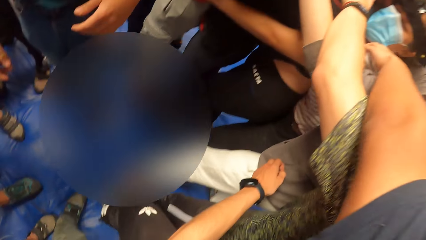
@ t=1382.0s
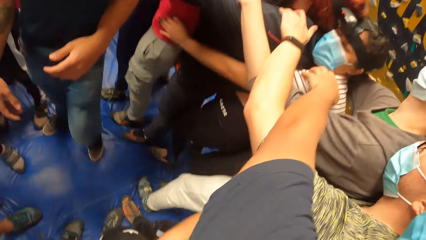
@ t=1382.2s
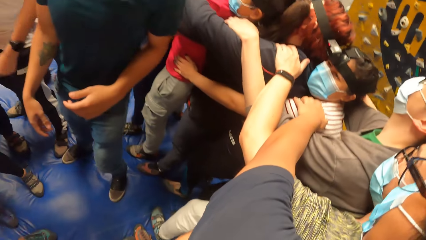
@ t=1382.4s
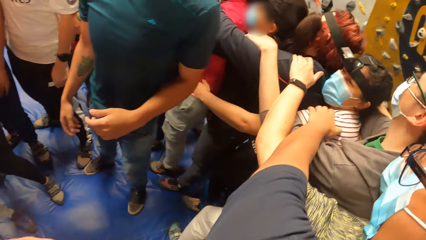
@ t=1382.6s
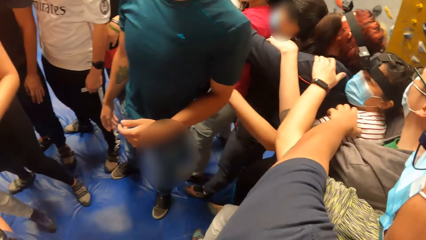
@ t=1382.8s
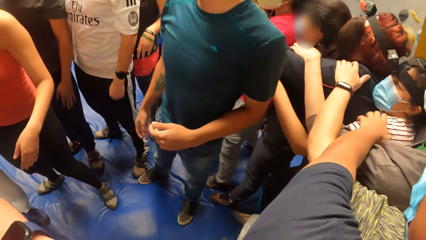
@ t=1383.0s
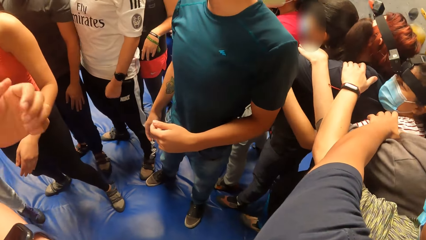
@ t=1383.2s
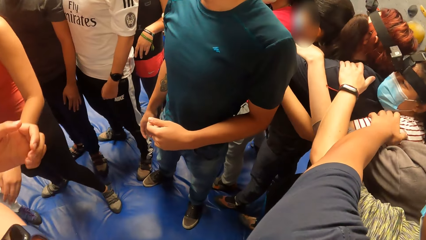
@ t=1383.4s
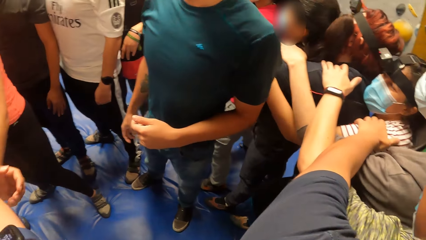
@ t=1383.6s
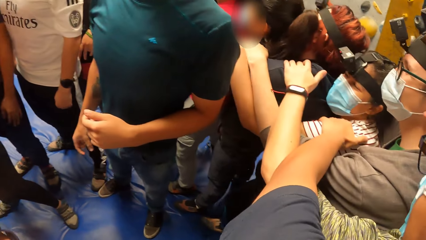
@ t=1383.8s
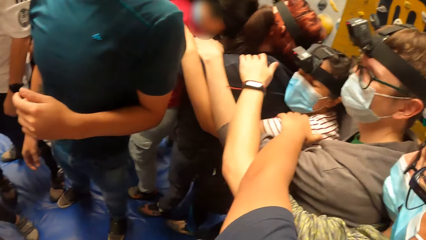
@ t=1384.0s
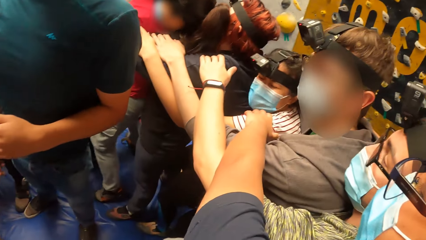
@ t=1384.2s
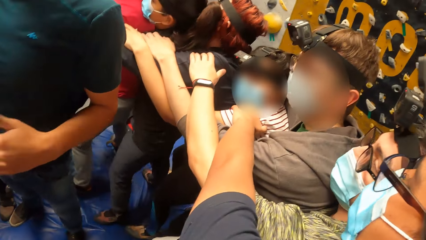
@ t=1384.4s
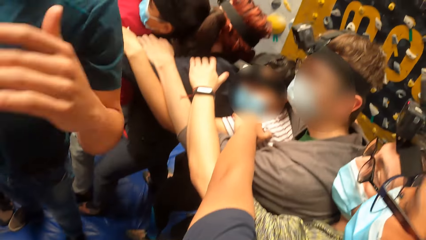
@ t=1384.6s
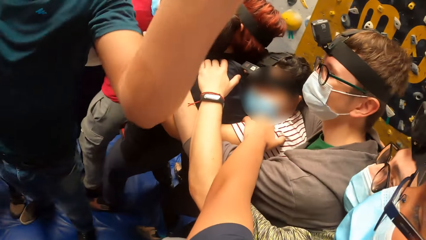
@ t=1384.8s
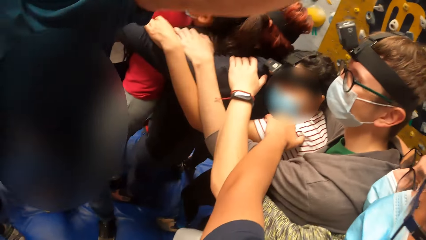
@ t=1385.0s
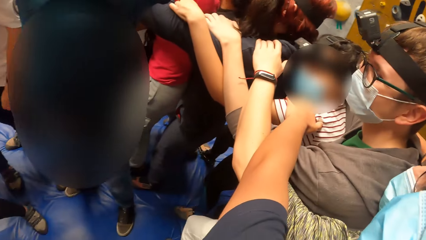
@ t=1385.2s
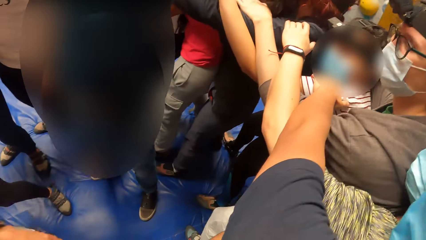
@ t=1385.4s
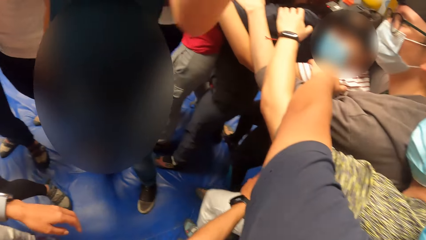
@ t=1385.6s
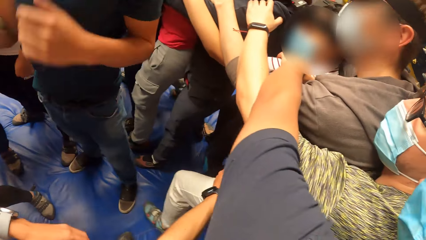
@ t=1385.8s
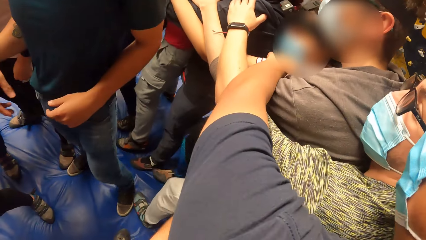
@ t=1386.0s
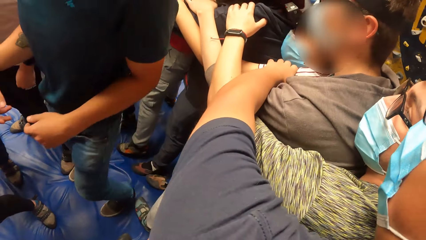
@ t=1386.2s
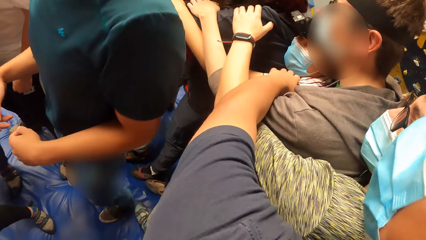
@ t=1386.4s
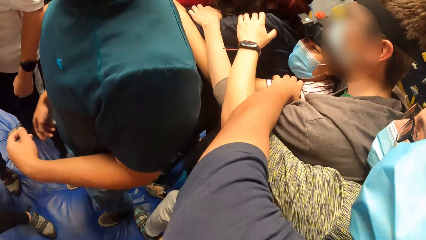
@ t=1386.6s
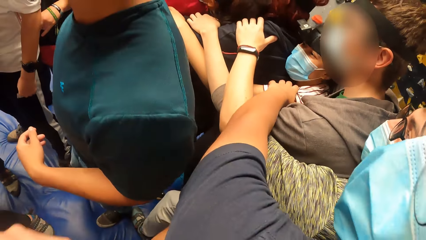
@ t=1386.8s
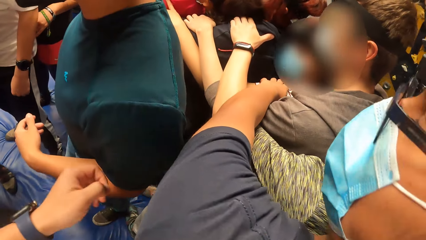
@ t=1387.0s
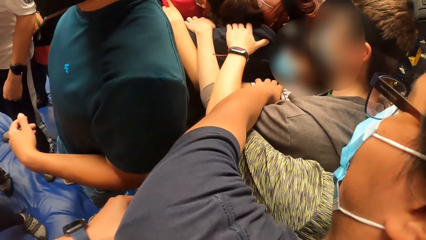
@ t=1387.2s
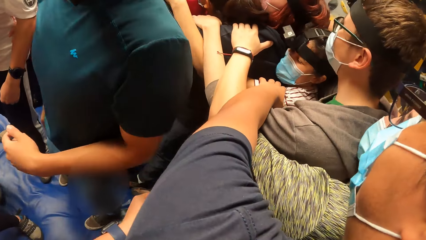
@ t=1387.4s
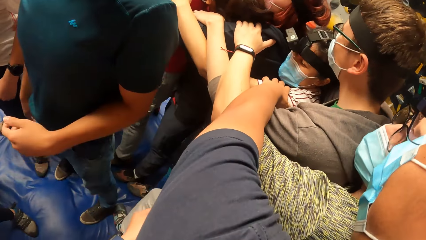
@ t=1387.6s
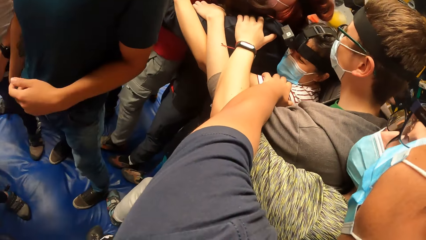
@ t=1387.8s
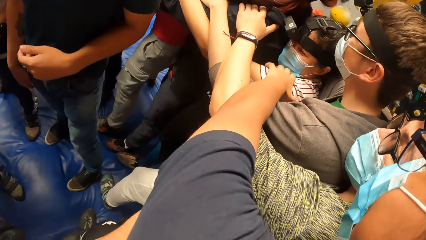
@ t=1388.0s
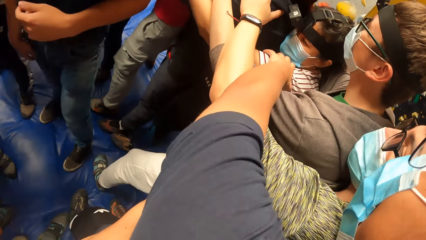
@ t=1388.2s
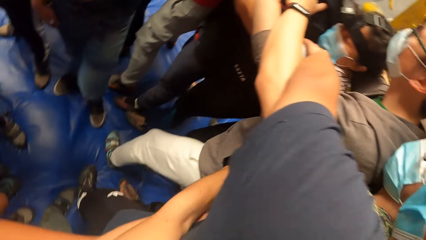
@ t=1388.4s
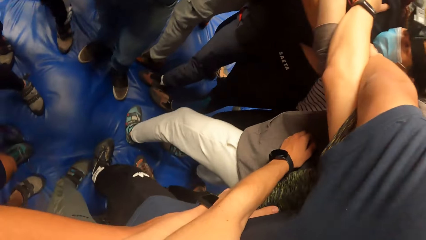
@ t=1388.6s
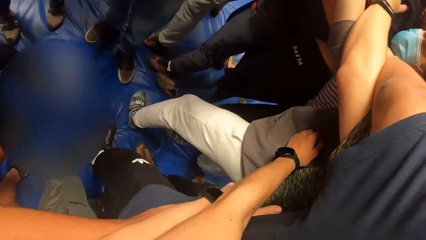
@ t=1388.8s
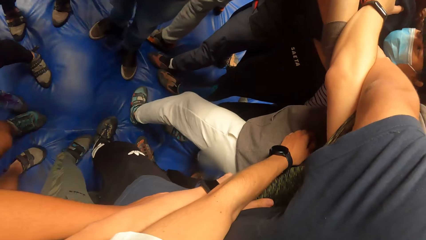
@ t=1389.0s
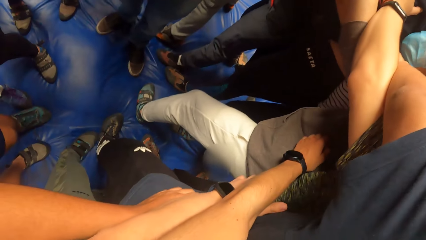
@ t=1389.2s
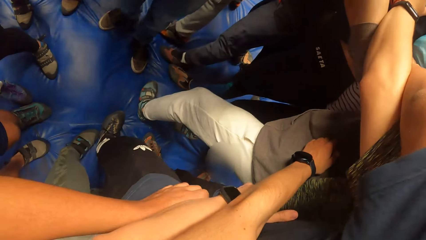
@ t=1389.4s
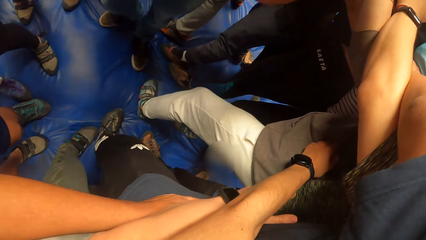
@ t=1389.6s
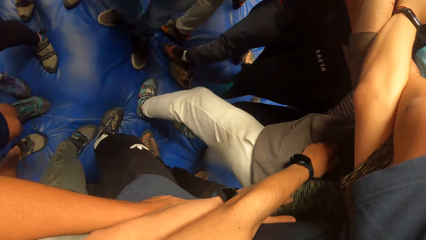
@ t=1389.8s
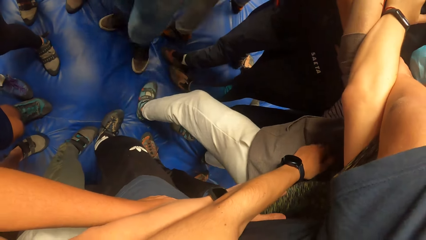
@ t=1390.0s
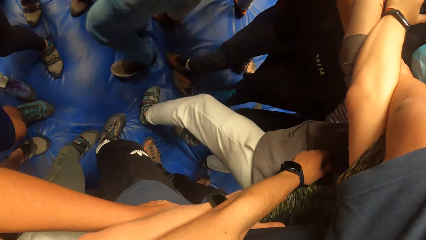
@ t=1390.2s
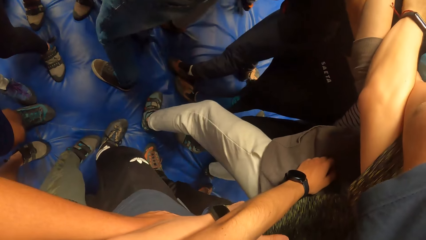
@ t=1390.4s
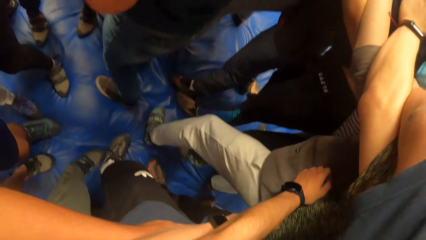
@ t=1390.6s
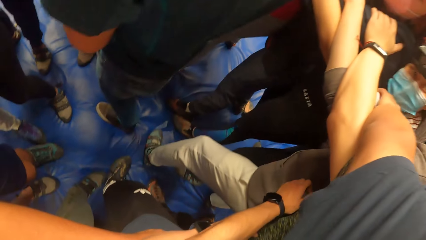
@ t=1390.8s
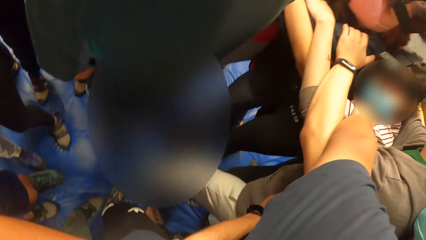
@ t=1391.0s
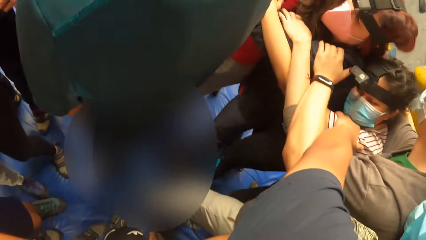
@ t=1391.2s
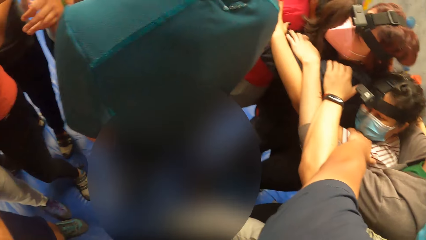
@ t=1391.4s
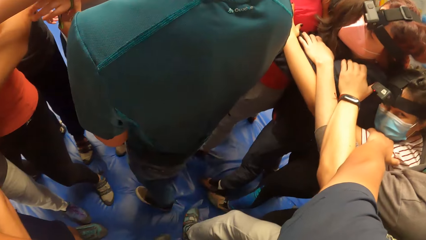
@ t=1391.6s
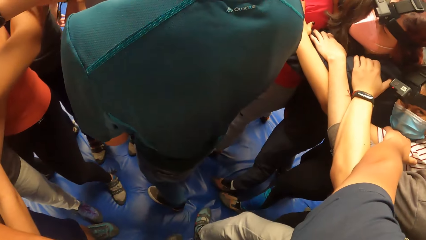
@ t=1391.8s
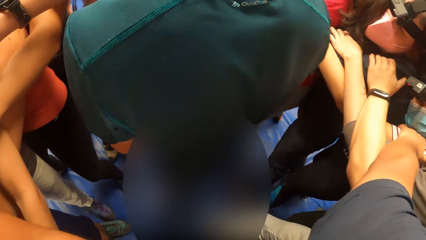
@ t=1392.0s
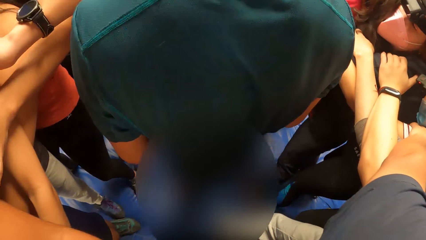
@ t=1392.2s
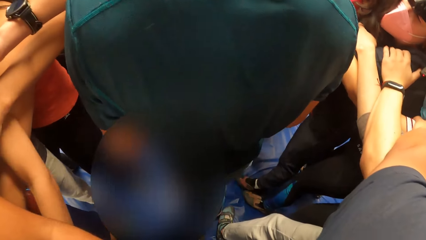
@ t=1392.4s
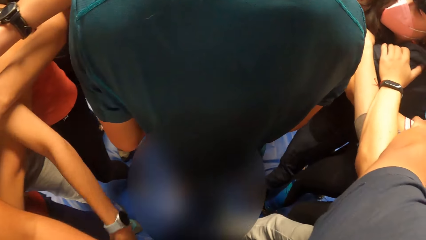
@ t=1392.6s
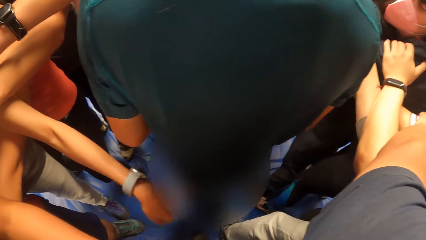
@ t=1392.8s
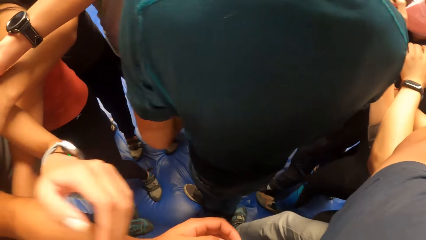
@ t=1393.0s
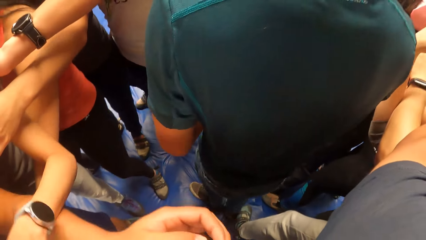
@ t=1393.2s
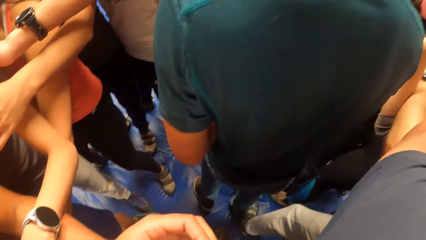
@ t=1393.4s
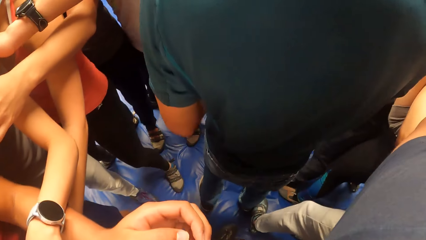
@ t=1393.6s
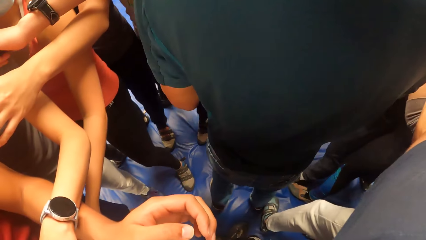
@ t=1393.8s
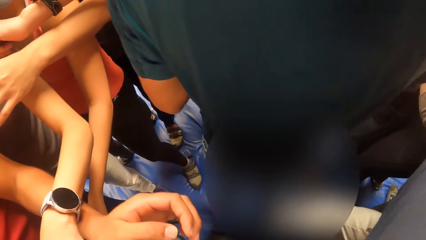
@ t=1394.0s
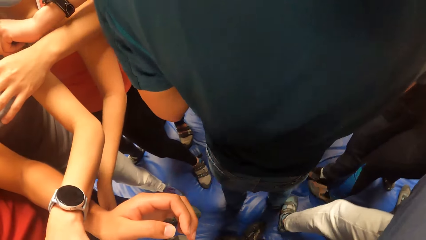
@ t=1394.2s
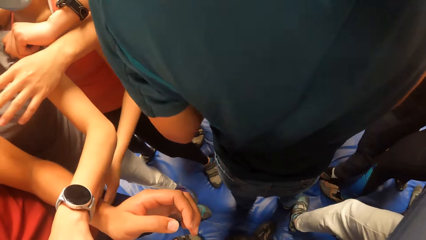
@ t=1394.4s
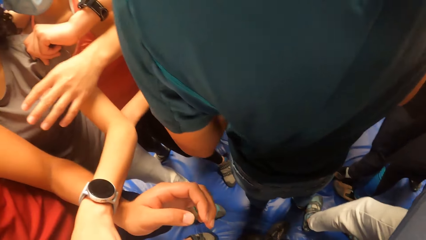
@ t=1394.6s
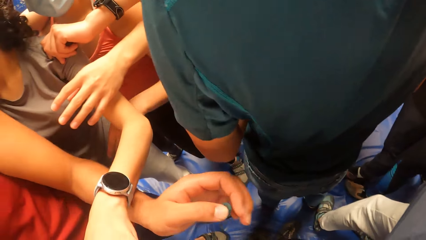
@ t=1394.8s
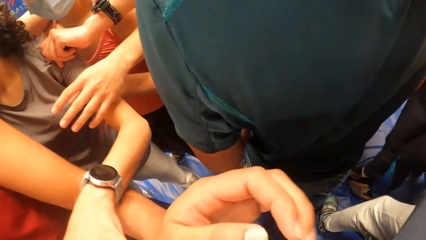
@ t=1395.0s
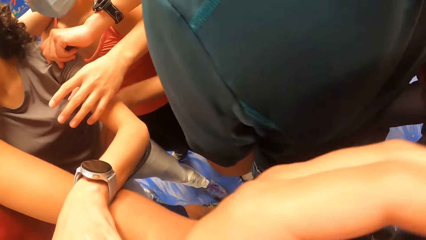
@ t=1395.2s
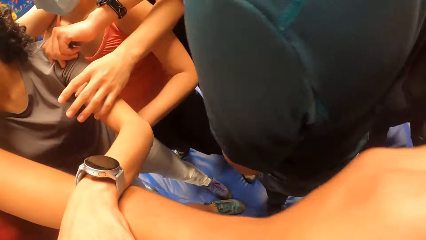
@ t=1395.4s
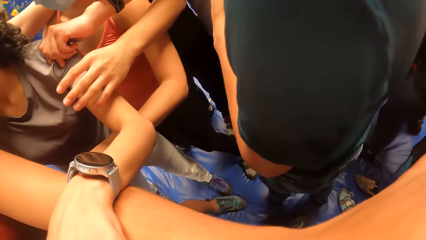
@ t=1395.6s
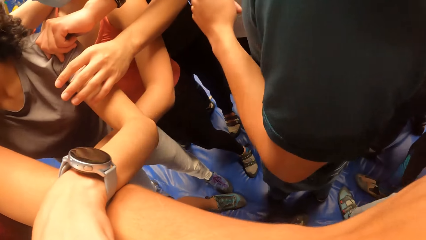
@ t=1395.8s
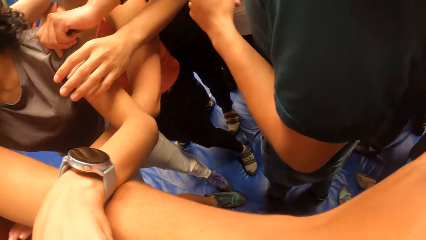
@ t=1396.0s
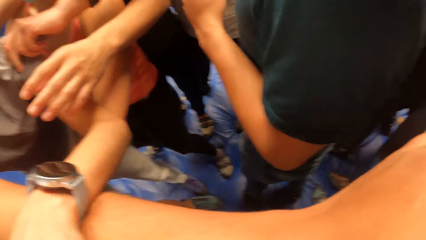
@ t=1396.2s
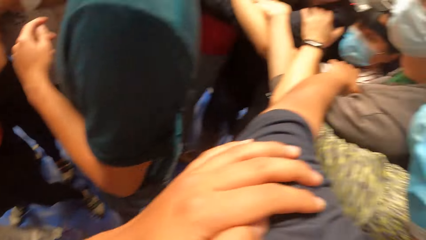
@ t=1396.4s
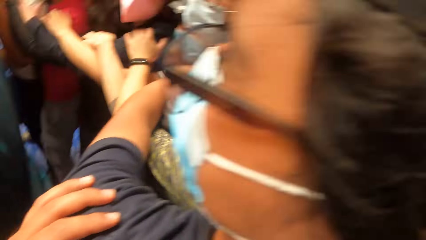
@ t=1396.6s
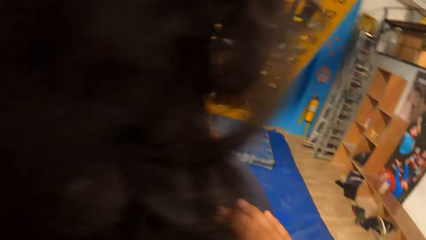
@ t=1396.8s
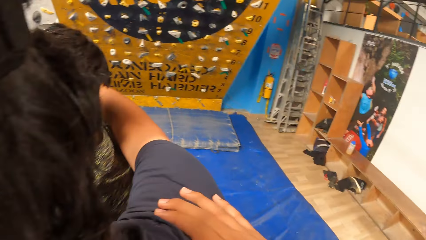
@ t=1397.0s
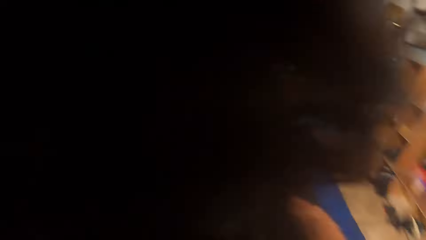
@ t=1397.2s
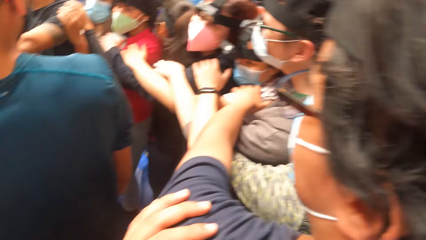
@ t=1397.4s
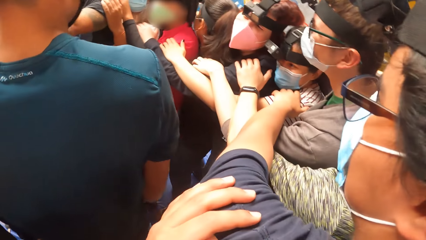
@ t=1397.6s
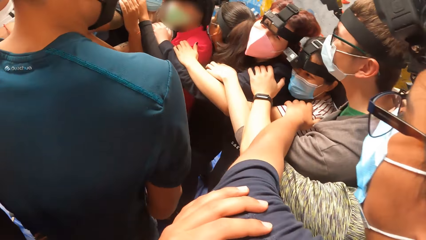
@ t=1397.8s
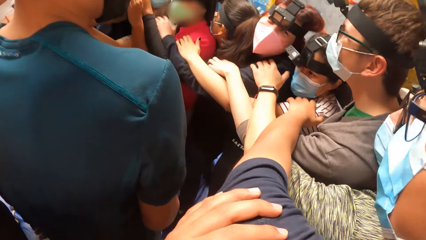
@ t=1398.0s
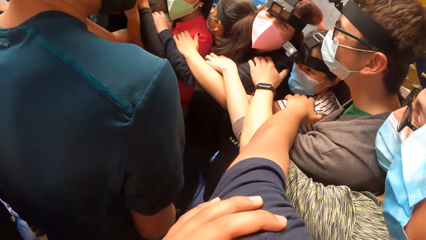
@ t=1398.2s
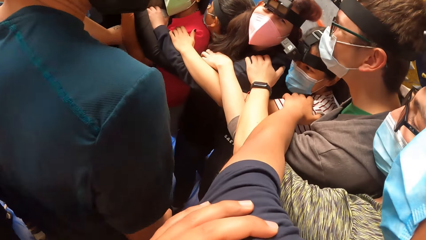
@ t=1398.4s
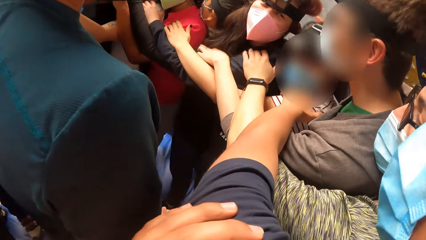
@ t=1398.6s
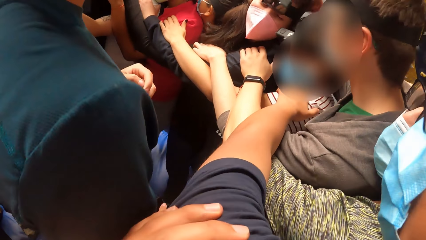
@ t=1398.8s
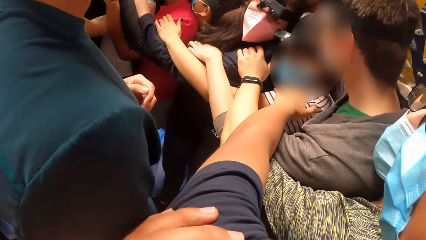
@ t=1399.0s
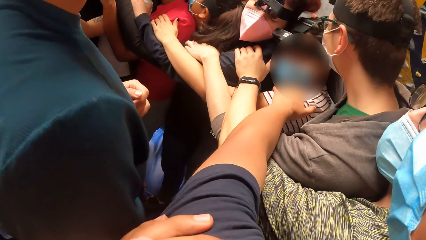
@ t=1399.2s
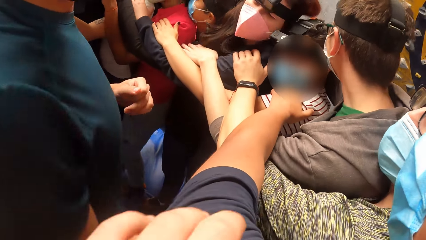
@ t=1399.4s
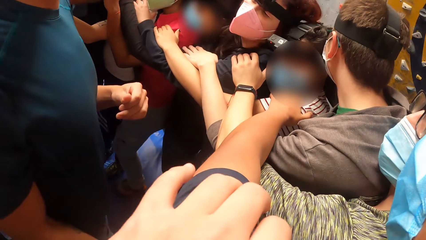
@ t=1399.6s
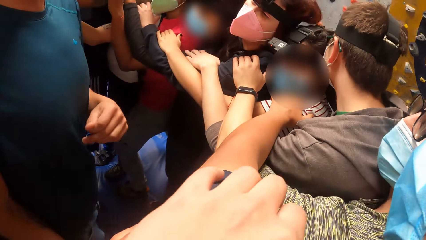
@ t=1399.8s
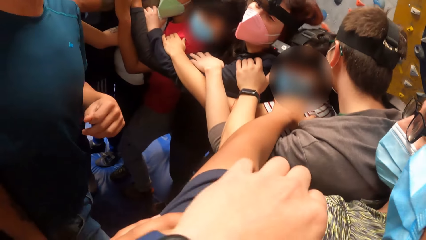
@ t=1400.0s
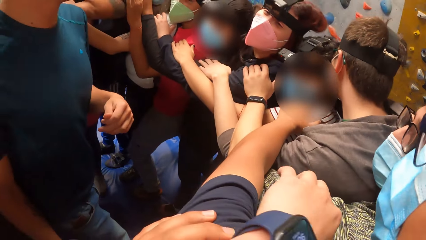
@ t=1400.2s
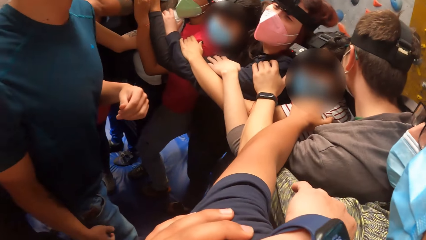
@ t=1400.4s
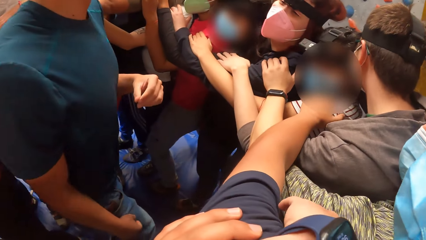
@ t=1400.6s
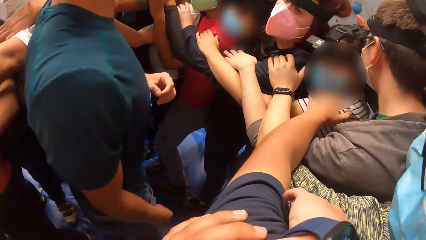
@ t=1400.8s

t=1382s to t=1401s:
A person drops a hand. A woman removes her left hand from another woman's waist. The person lifts a hand, drops the hand, and moves around. The camera wearer looks aside. The person turns around.
